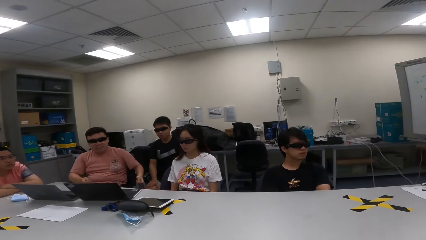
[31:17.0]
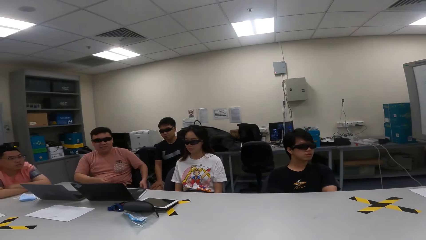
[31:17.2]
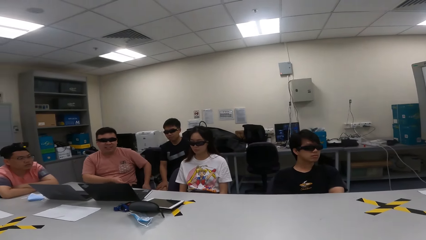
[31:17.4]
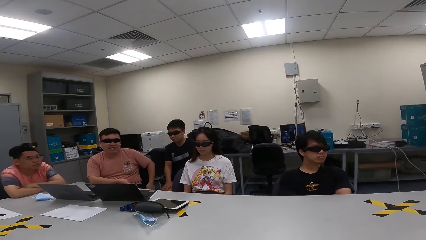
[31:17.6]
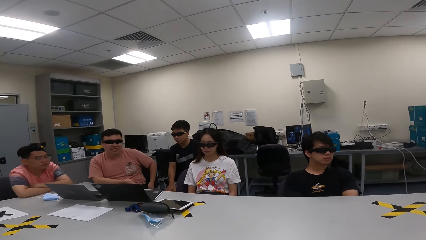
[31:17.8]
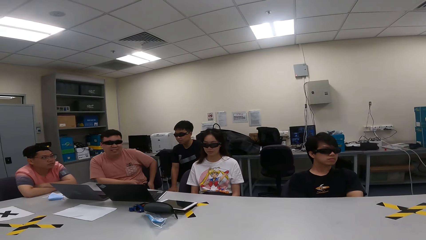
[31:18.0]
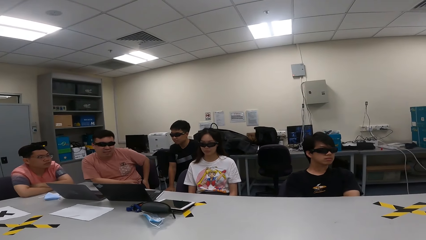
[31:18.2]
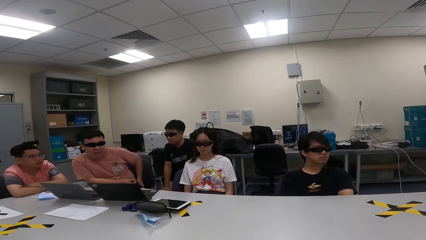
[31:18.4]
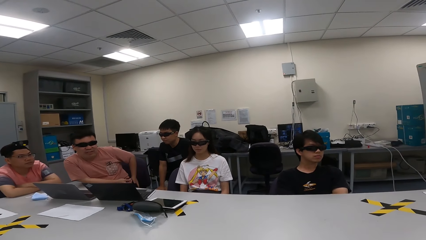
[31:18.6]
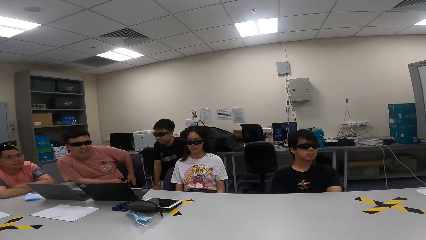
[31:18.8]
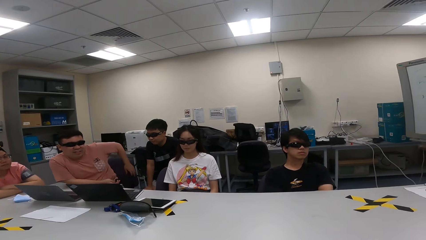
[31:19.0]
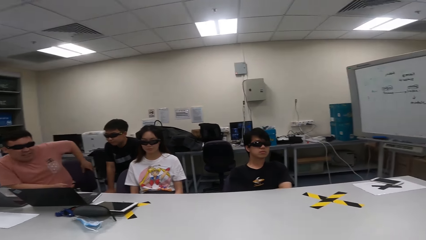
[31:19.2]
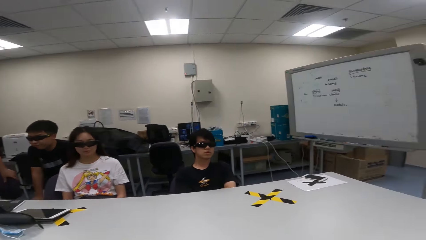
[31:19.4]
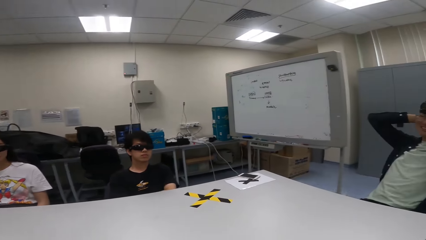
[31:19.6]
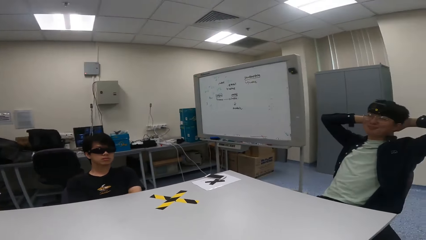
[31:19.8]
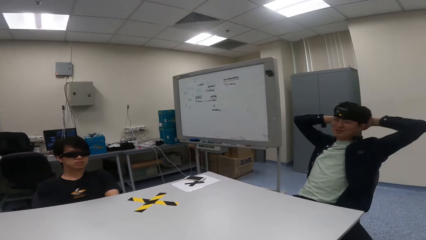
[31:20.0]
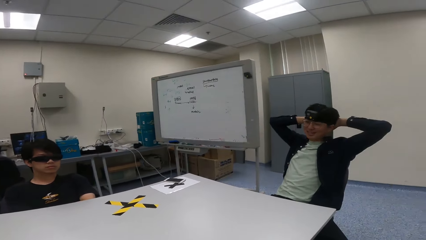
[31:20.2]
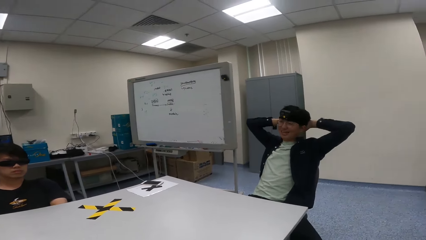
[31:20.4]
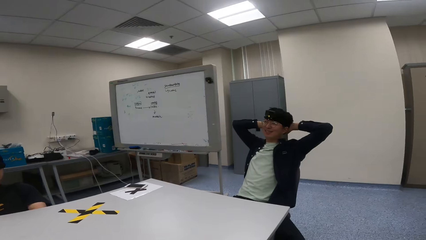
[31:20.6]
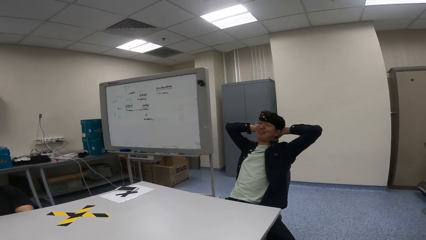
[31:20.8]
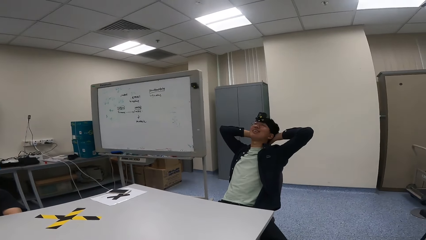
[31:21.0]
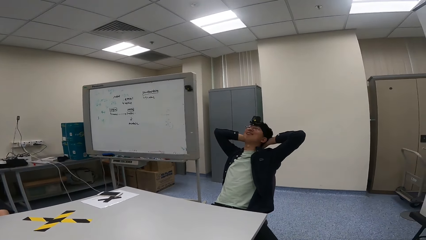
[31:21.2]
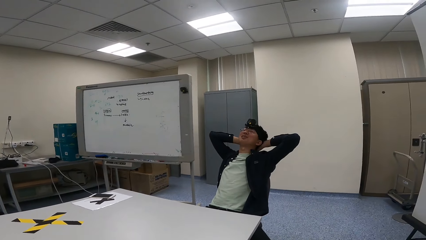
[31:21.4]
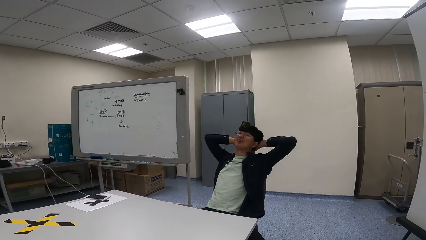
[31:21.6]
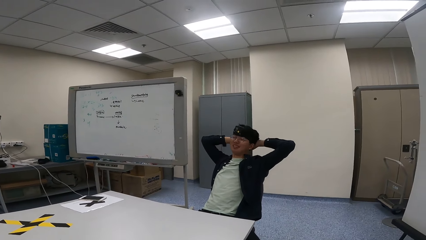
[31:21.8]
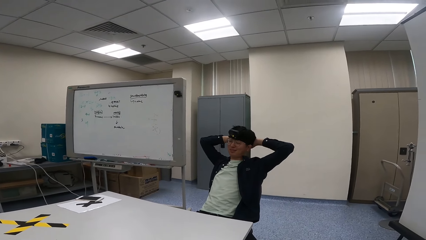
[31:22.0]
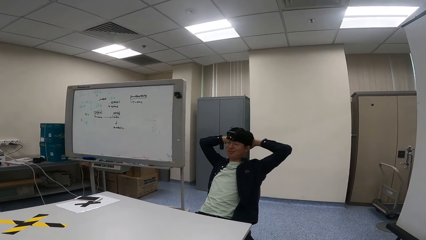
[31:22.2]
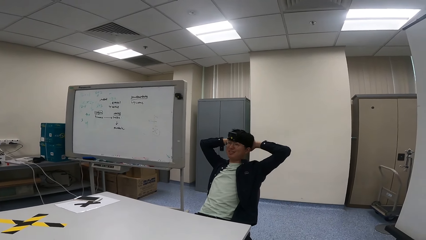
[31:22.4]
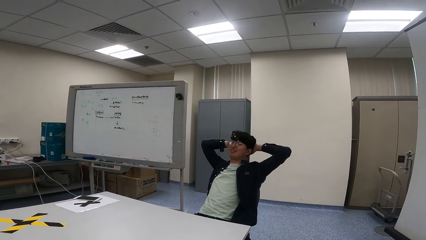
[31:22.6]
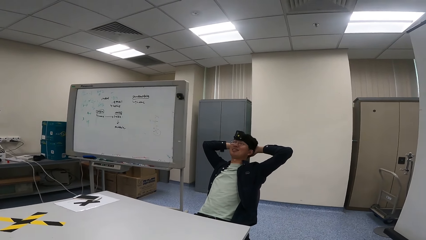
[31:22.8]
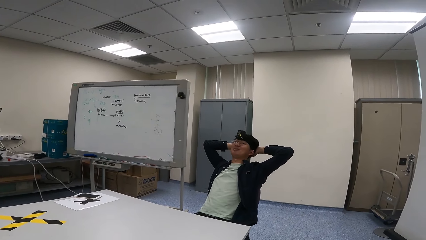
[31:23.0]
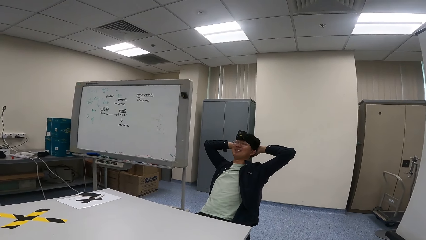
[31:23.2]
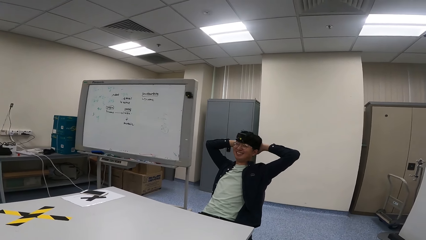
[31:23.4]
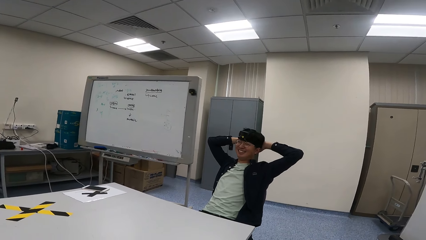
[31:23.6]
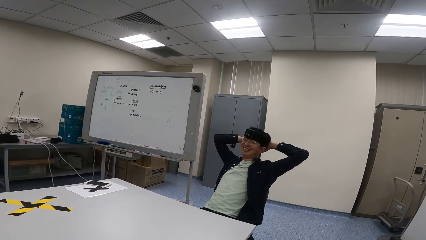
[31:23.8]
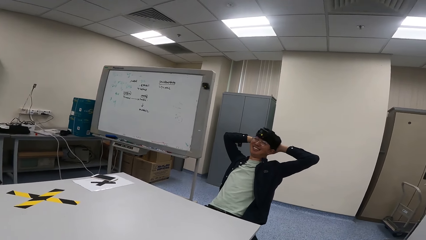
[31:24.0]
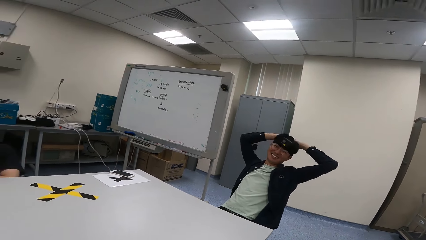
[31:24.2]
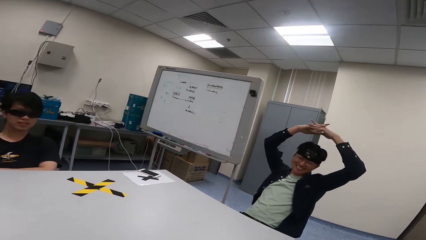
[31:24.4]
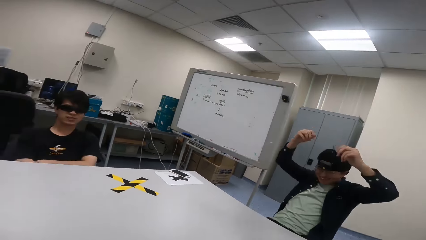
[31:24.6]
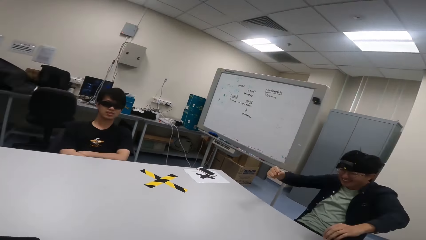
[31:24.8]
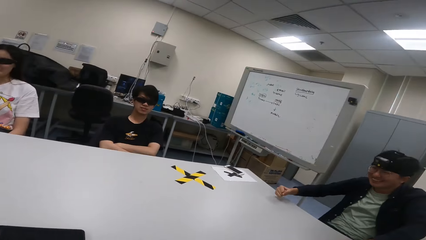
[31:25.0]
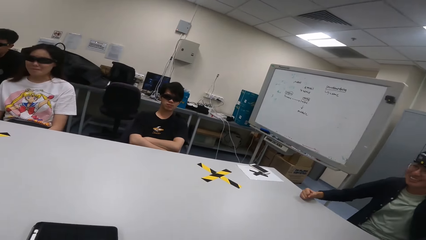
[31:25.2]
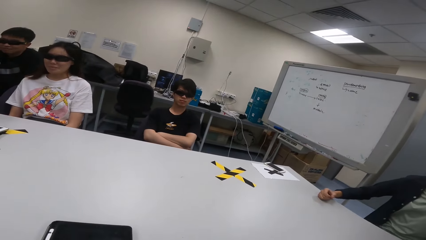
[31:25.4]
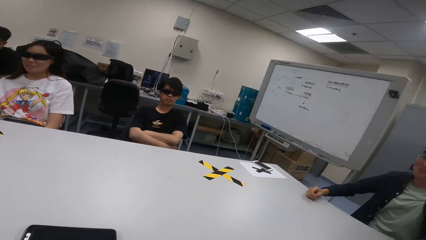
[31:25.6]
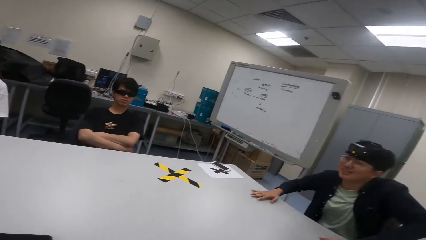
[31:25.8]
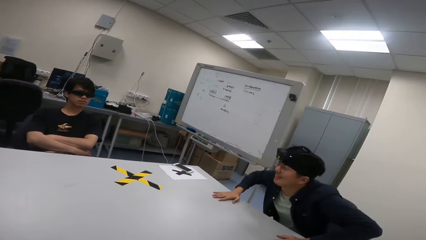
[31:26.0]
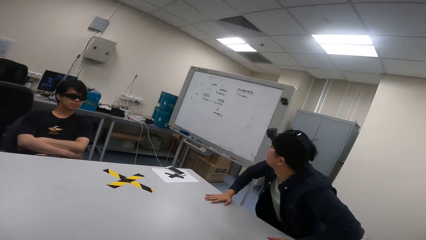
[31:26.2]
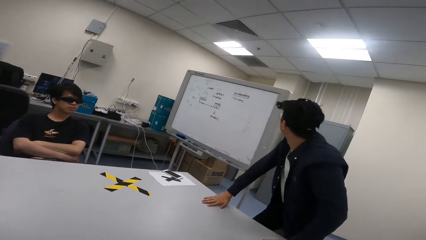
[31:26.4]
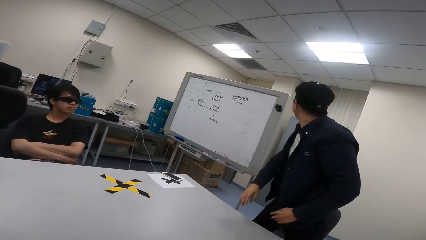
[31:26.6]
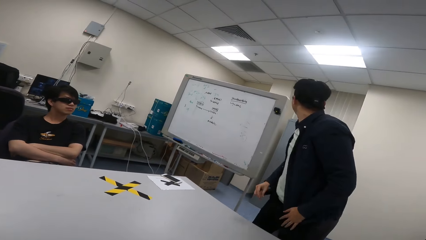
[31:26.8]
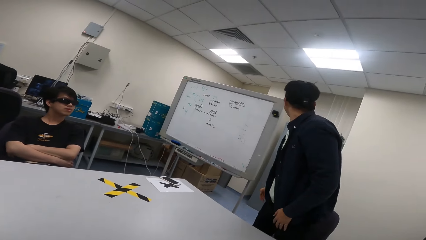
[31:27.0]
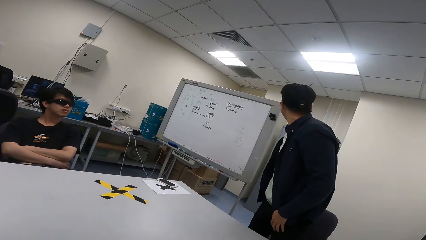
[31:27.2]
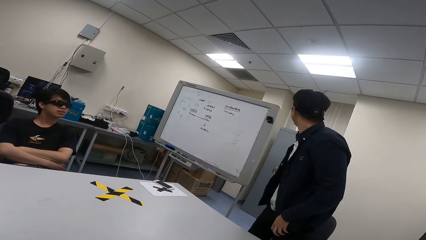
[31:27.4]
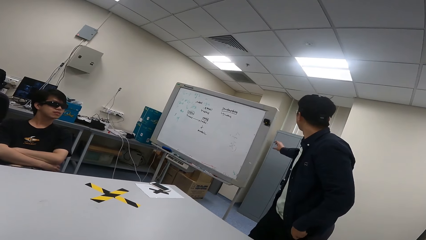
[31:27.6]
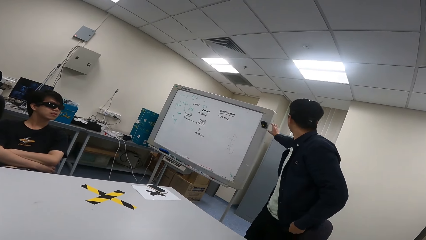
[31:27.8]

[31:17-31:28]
A man moves his hands up and down. Another man puts his hands down on the table. The other man wakes up on the chair.
